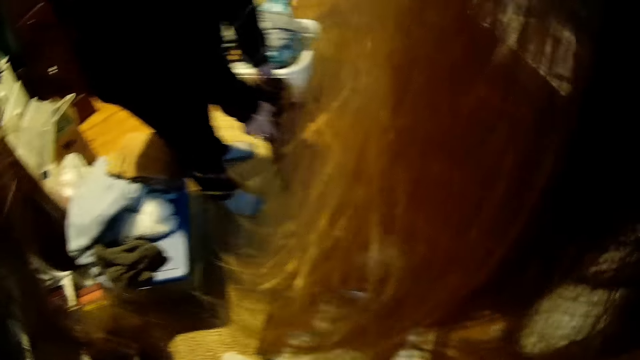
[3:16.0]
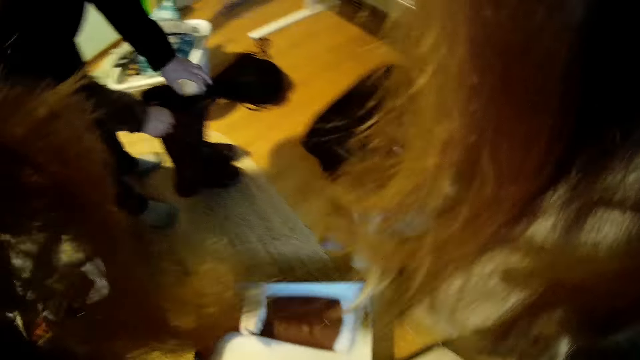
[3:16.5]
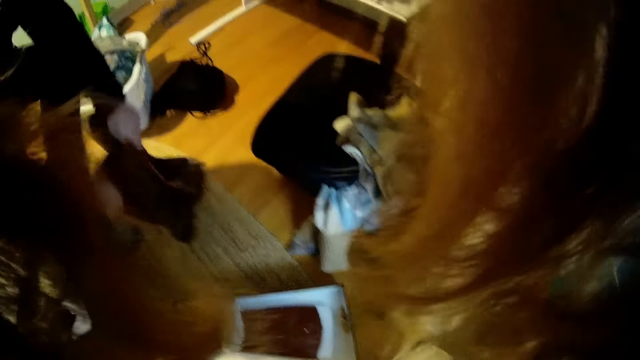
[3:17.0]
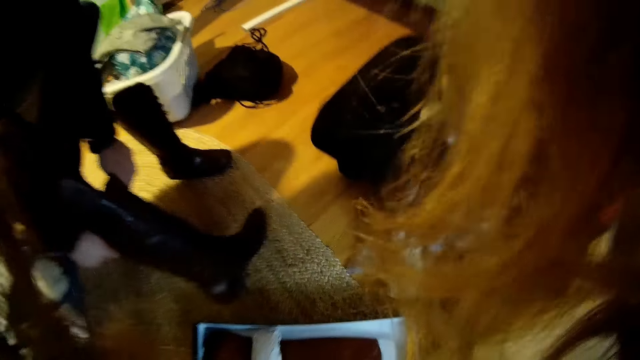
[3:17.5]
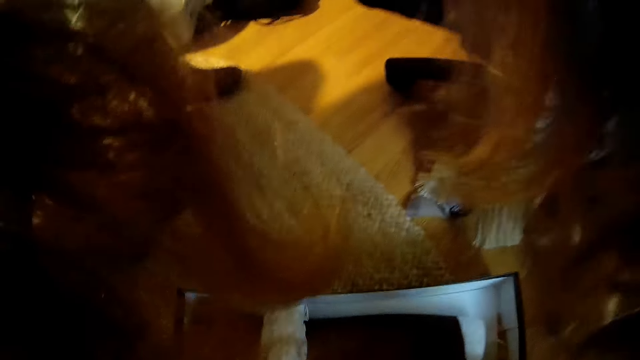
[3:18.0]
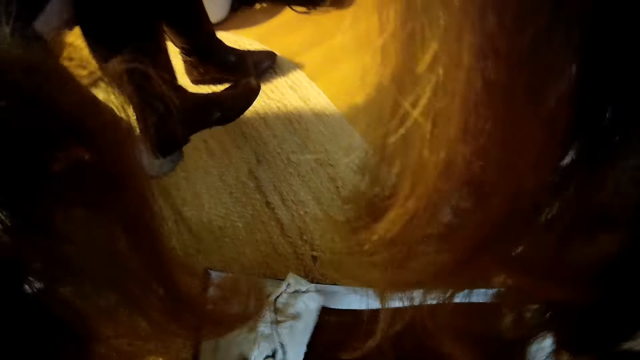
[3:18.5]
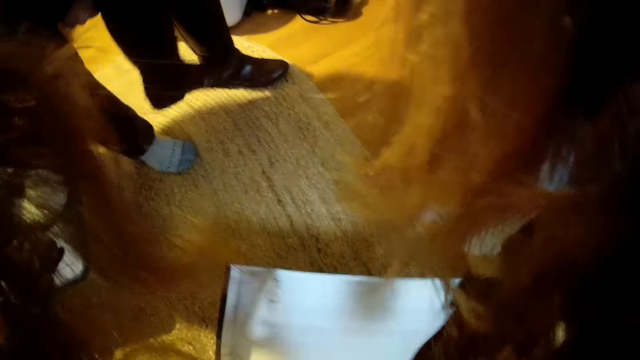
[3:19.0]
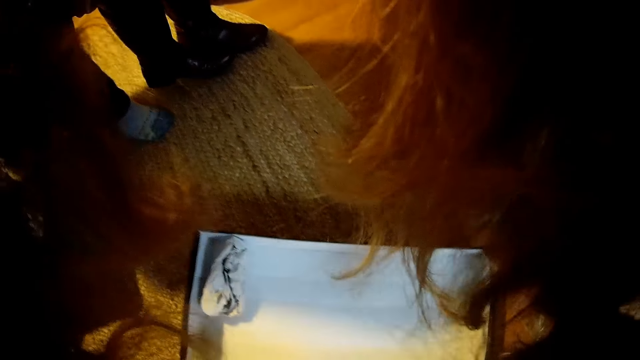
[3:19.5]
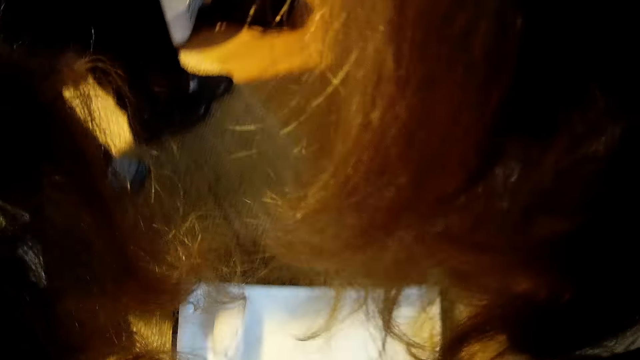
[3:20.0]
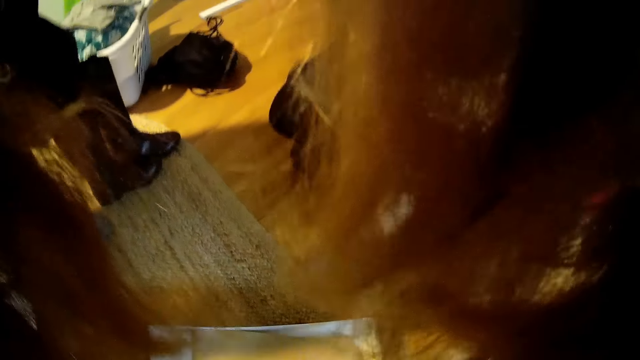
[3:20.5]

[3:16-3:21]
The man puts the pair of boots on the floor. He puts on the left leg of the boot. The camera wearer turns around. They pick up the right leg of the boot in the box.

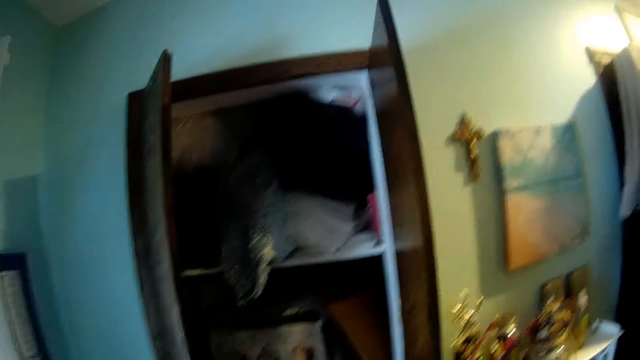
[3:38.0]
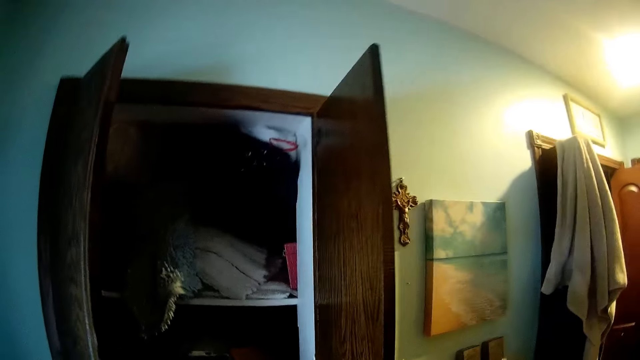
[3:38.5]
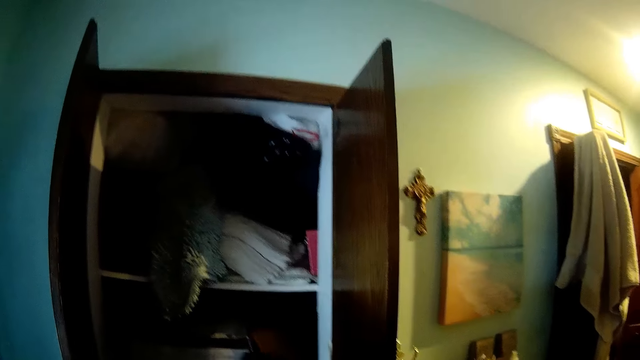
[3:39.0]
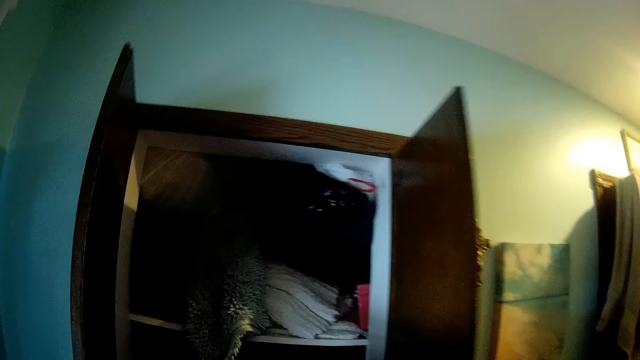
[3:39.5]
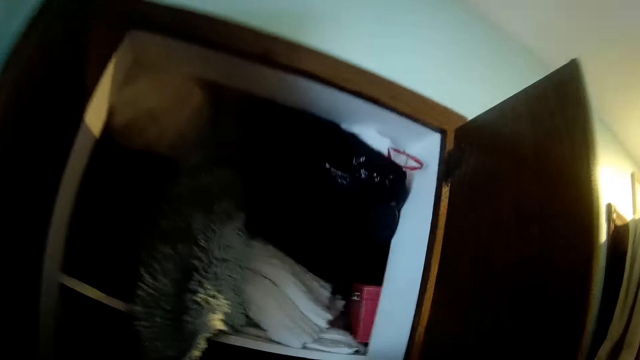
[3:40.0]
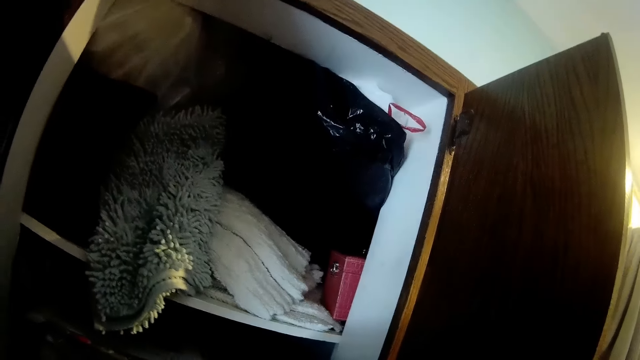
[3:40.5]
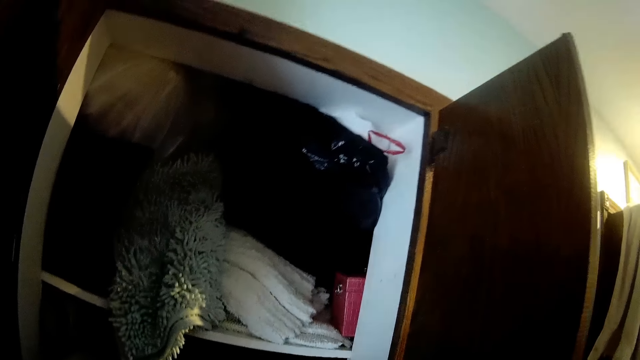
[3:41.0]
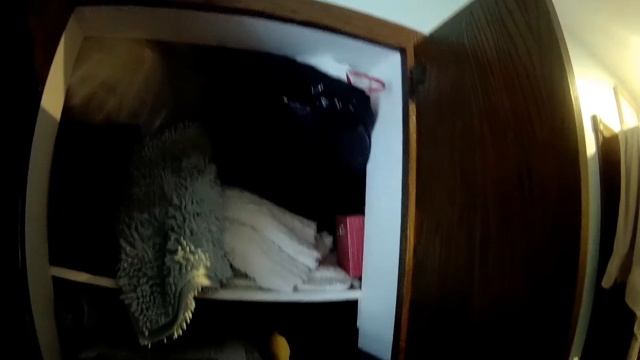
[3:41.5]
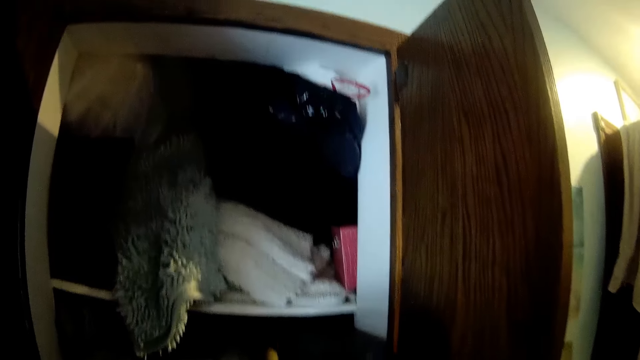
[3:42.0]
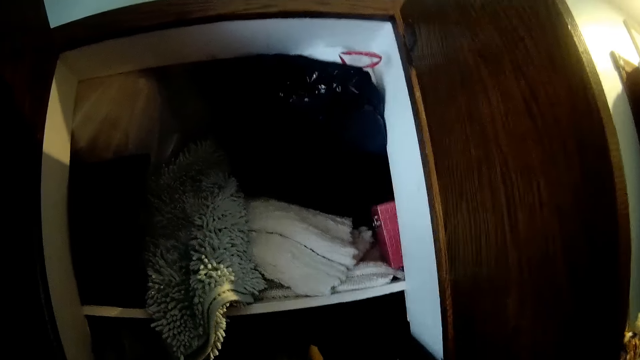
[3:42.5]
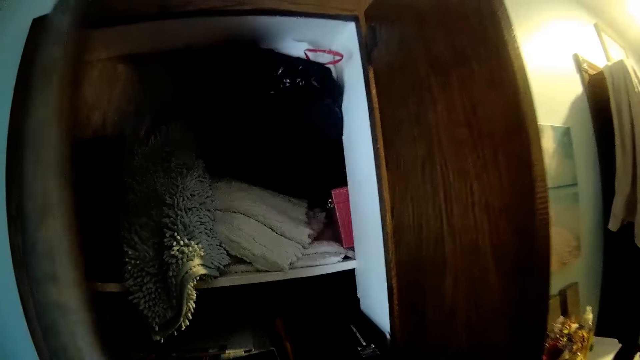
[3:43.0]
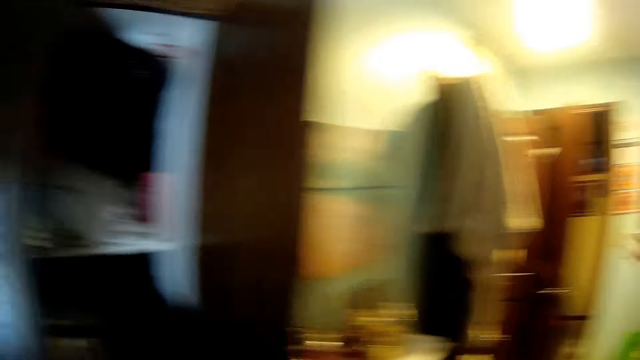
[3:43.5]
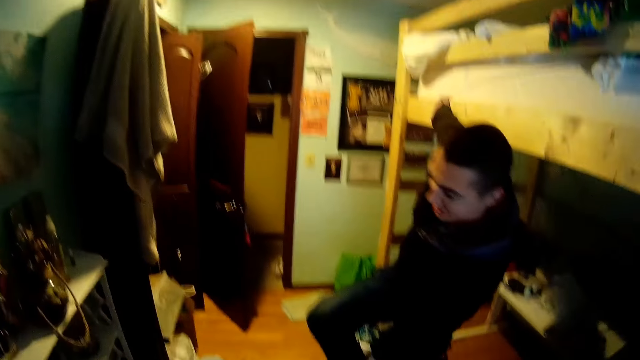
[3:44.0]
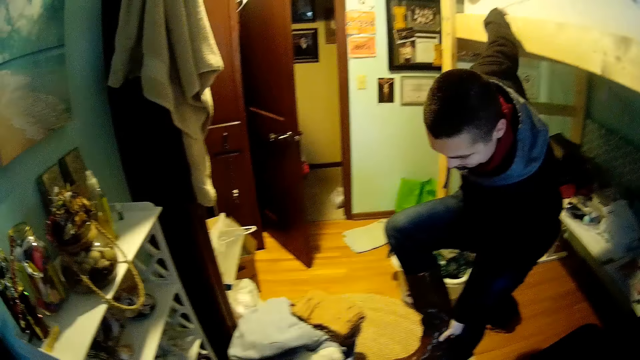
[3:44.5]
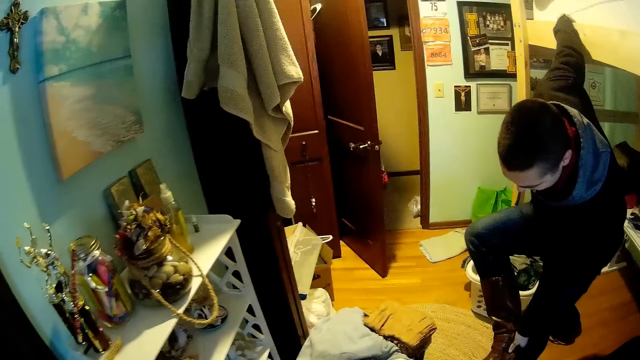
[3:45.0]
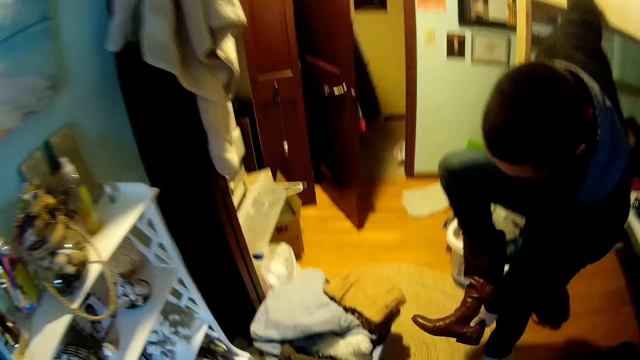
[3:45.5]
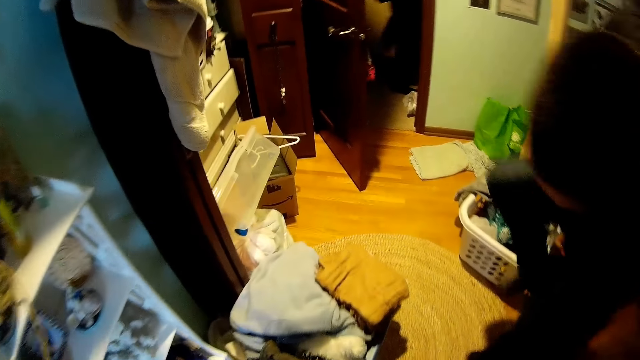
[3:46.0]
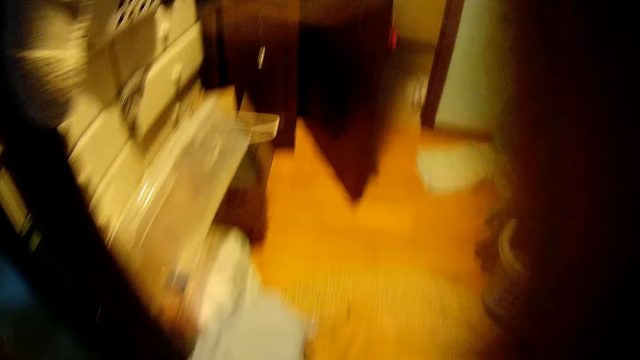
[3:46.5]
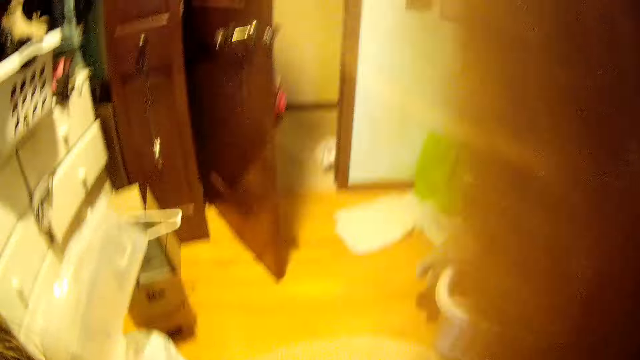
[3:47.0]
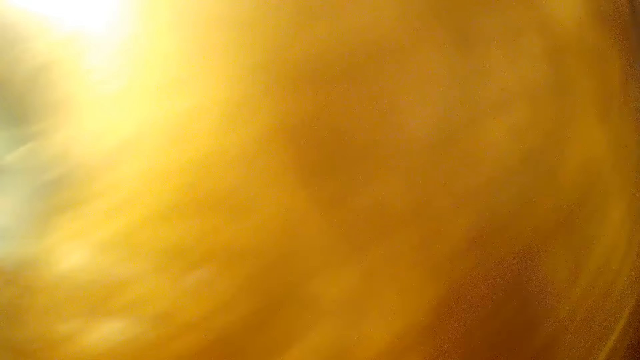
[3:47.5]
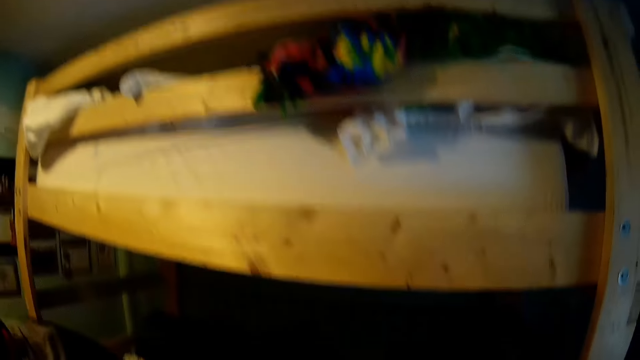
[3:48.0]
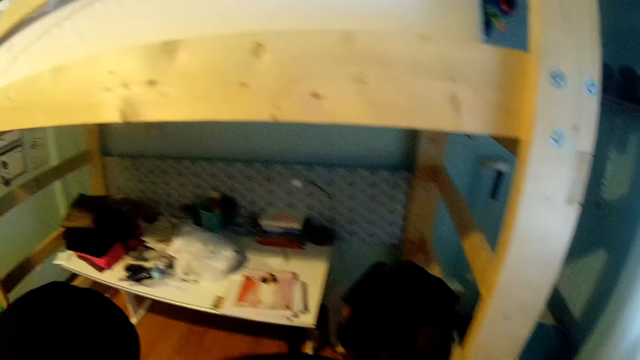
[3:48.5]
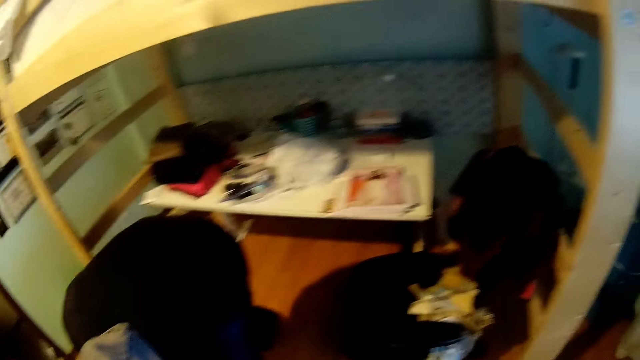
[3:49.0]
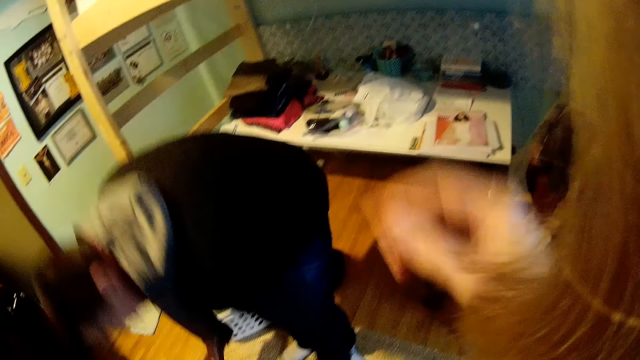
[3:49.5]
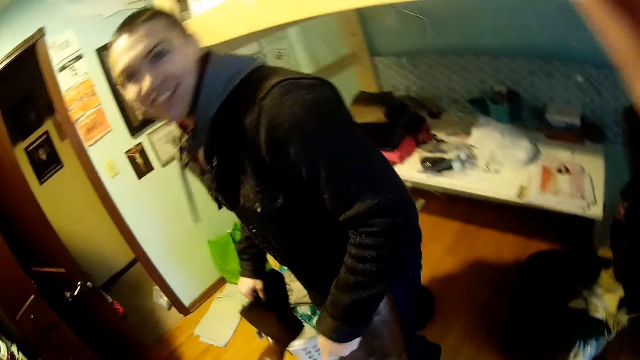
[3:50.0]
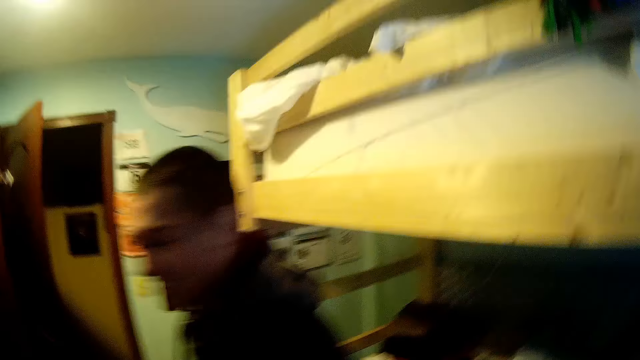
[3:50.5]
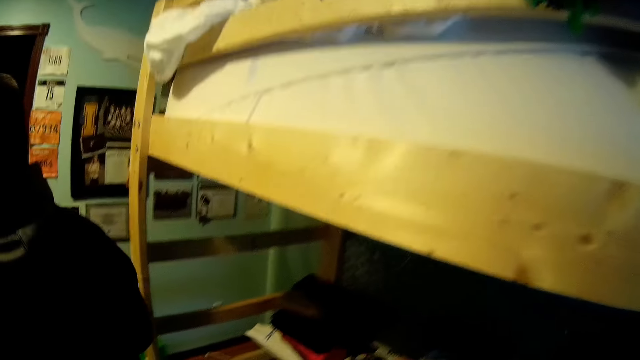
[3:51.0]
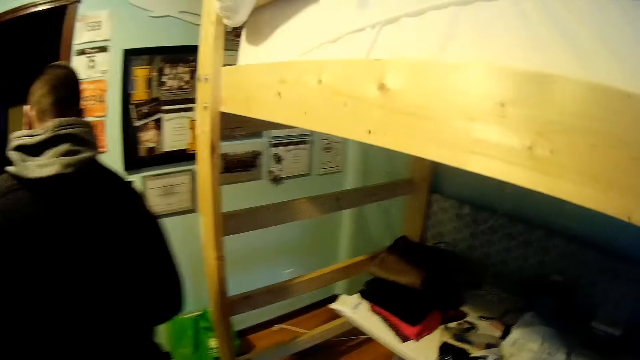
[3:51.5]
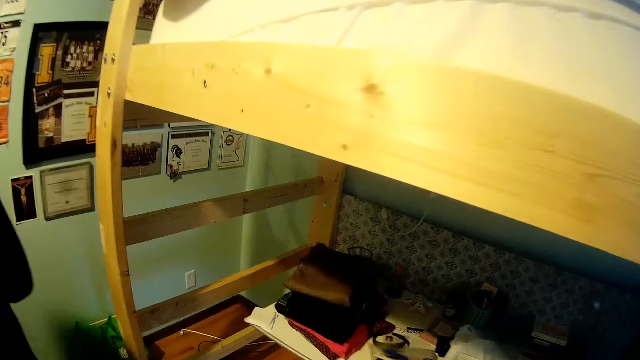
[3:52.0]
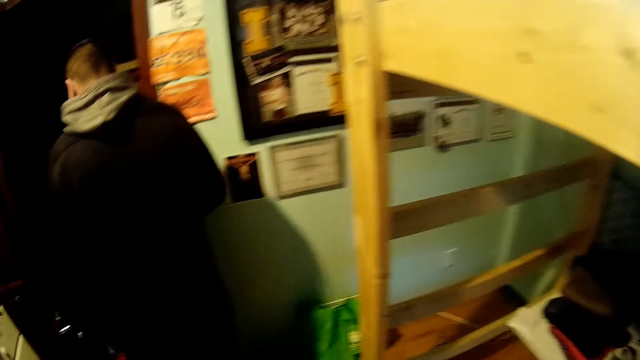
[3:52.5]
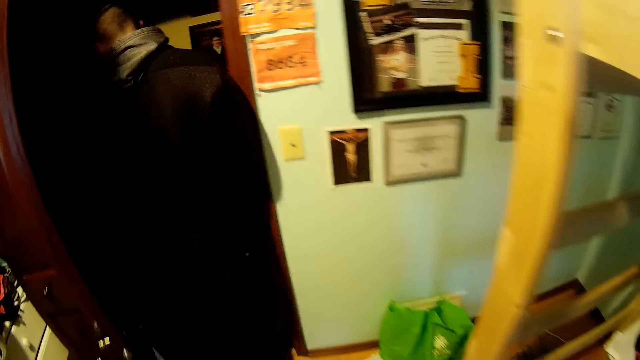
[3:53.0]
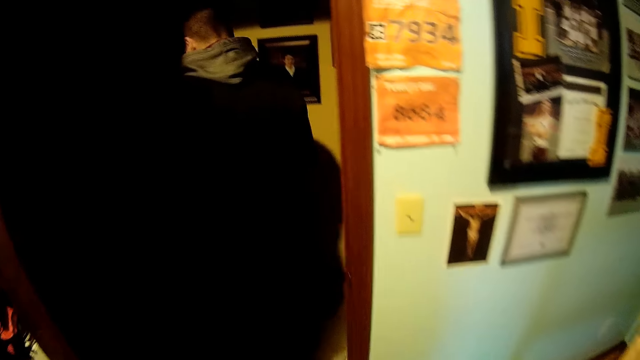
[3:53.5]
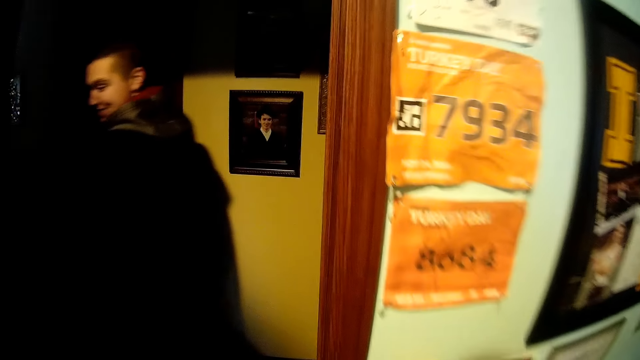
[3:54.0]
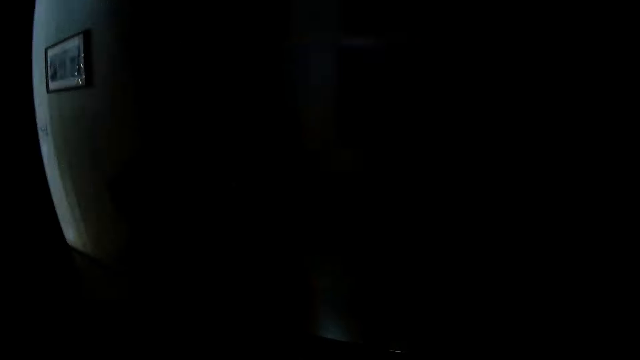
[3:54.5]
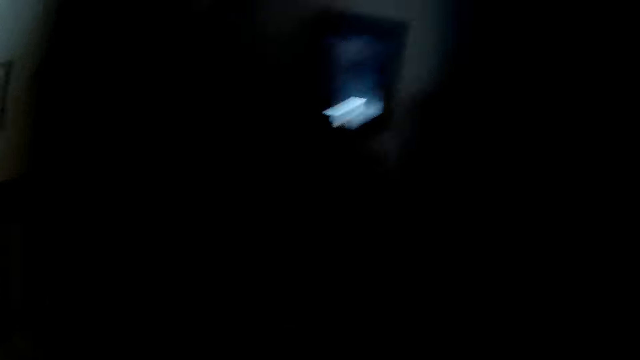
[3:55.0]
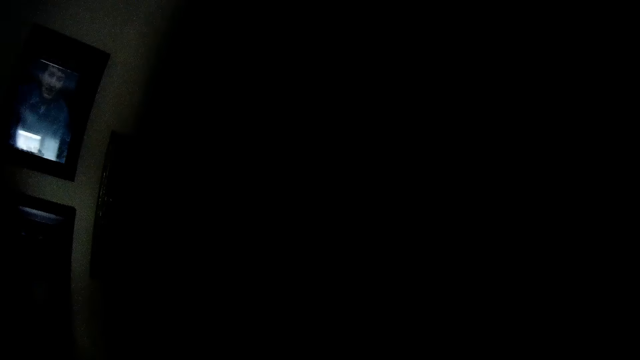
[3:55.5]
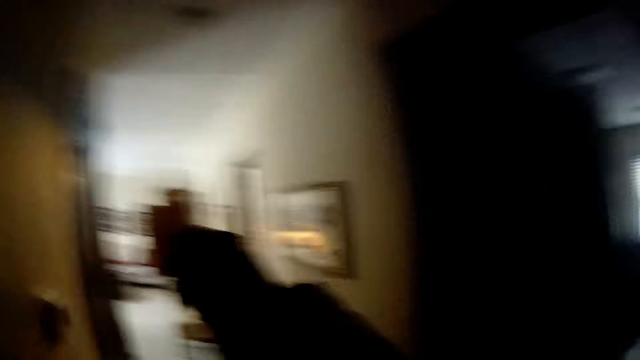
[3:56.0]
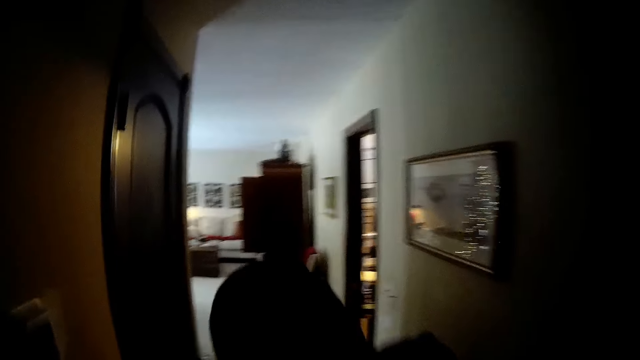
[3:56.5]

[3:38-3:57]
The camera wearer turns around. They drop the box in the wardrobe. They put the pack on the cabinet. They close the wardrobe. A man pulls off the boots. Another man holds a bed. The camera wearer walks around and turns around. The first man bends down, walks around and walks out of the bedroom. The camera wearer walks out of the bedroom. They walk around. They turn off the light in the bedroom.
